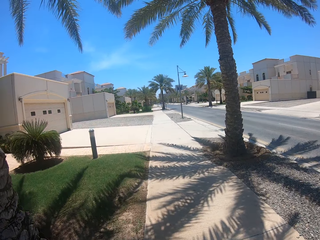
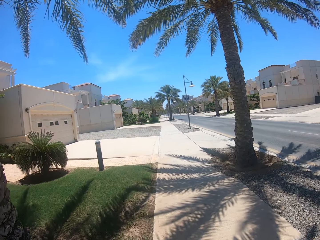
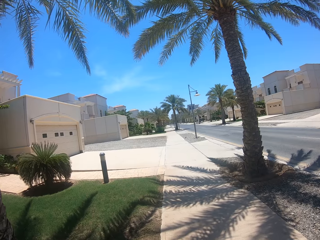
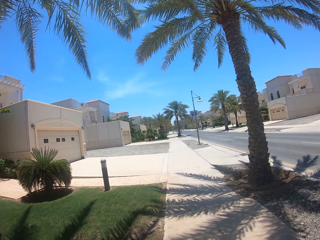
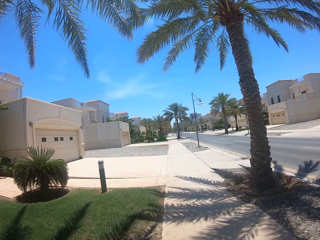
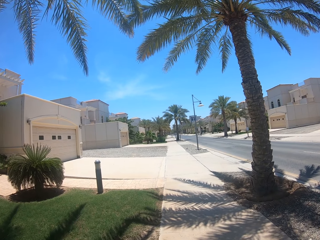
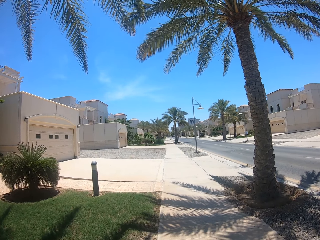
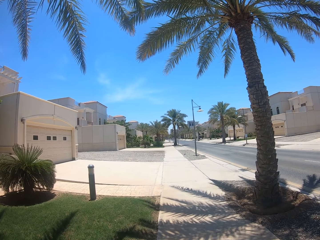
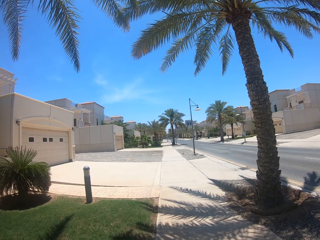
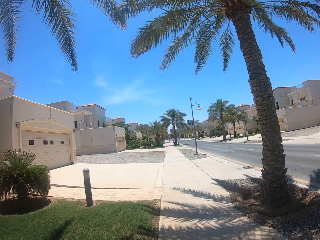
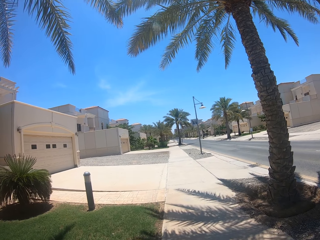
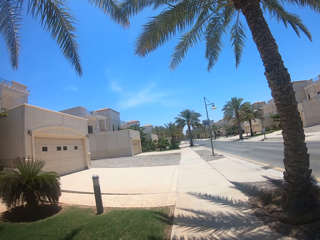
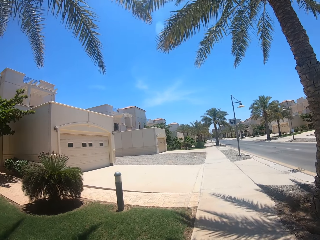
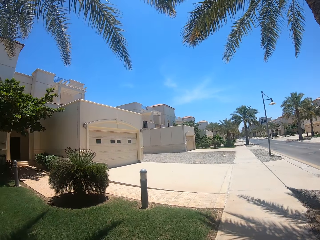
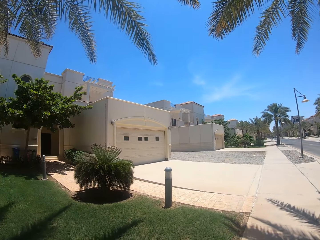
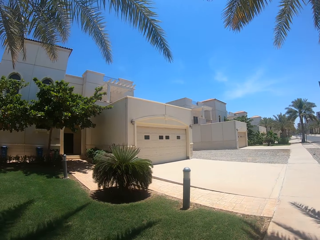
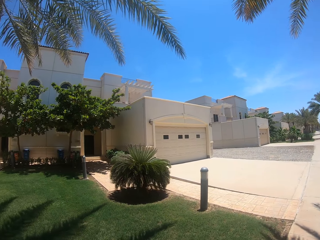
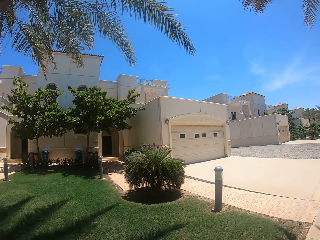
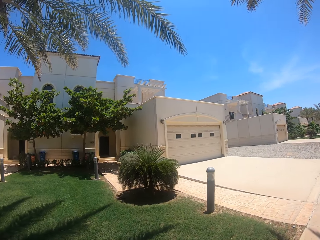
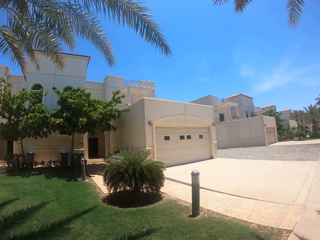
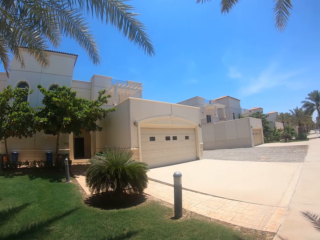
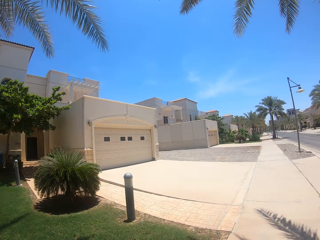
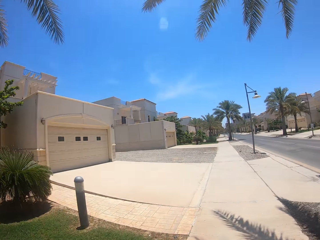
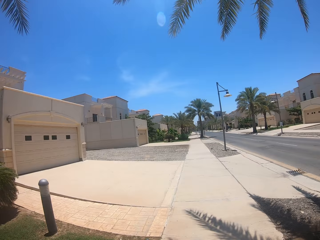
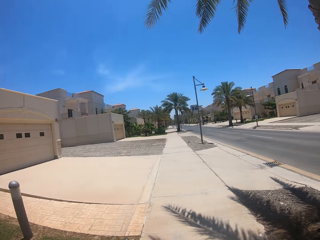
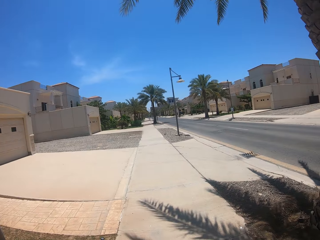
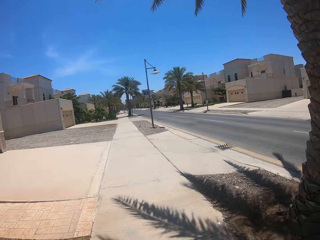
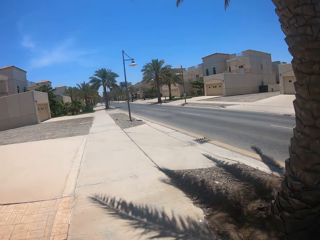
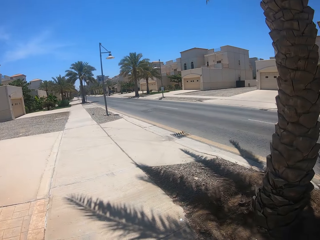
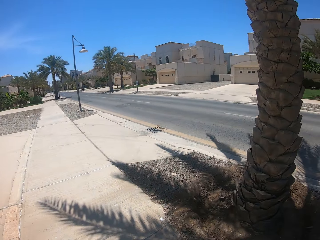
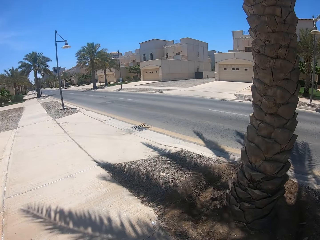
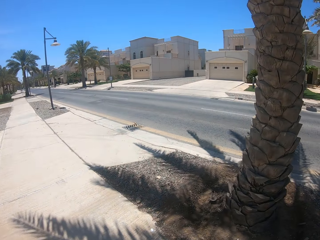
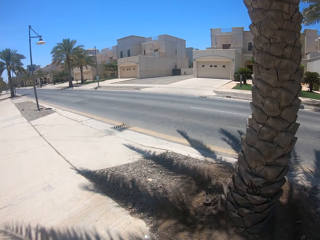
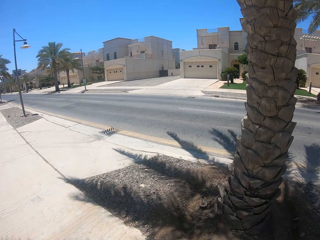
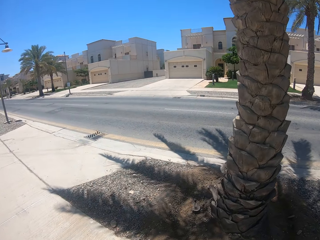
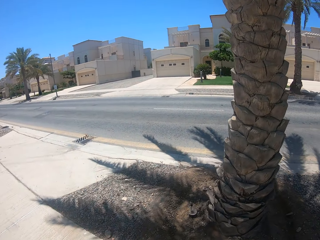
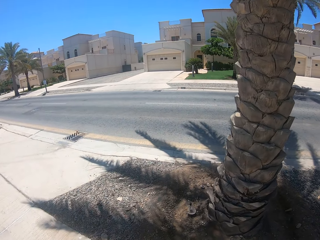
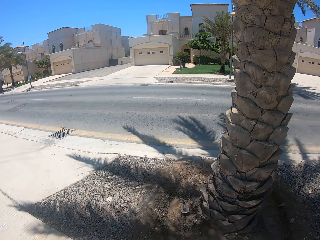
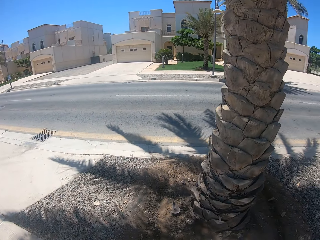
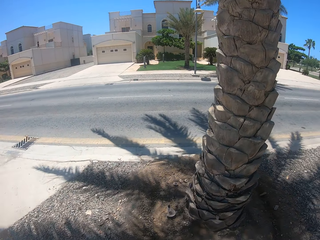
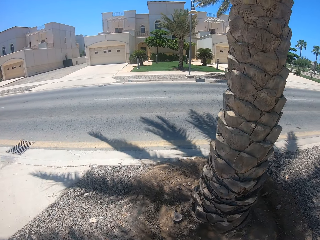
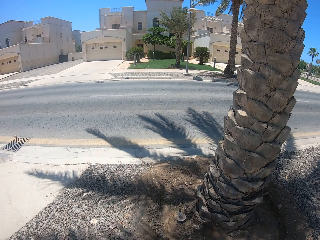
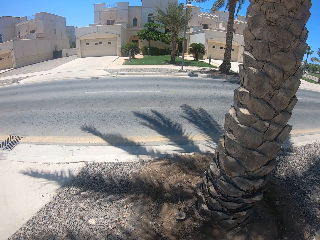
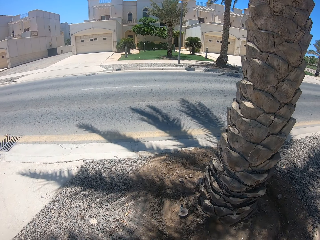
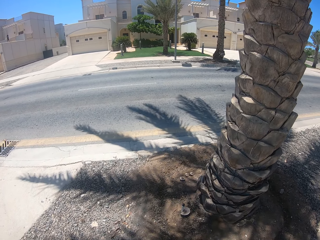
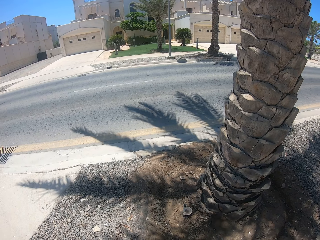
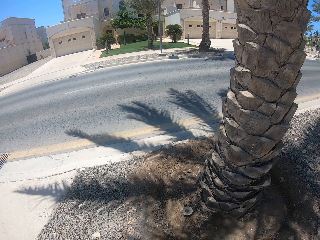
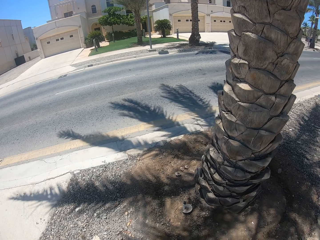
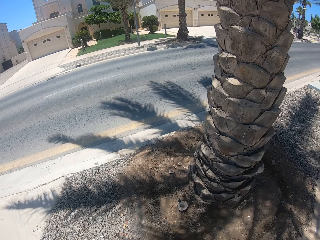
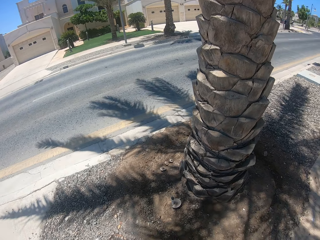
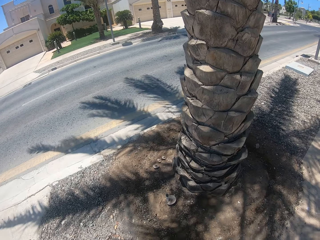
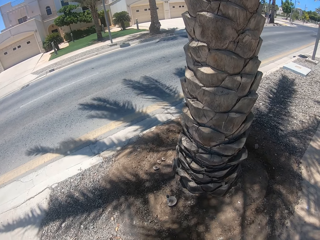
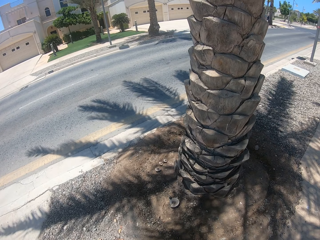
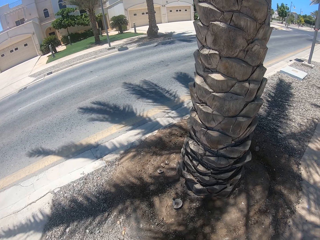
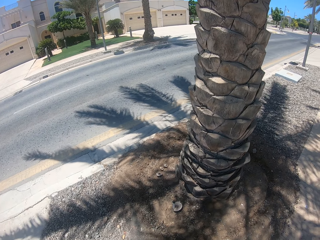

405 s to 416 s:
The camera wearer looks around in the streets. They stop for a while.

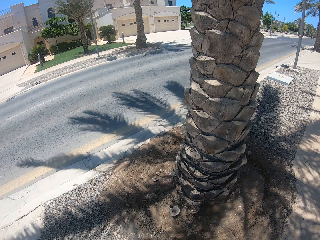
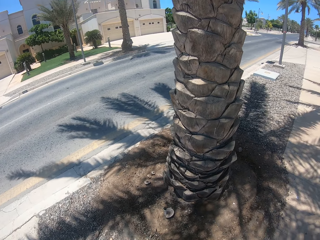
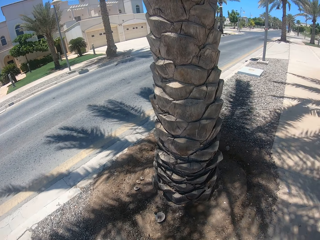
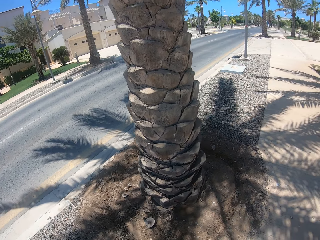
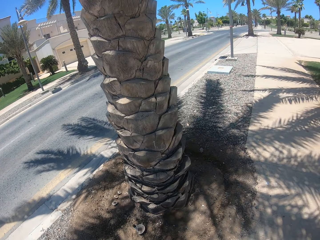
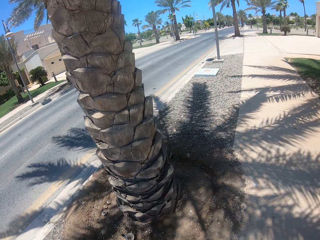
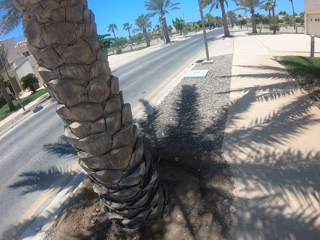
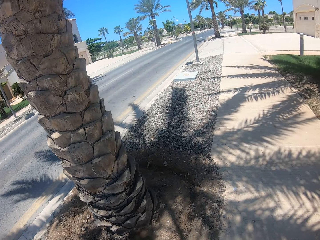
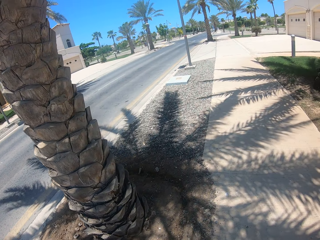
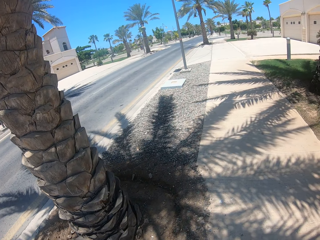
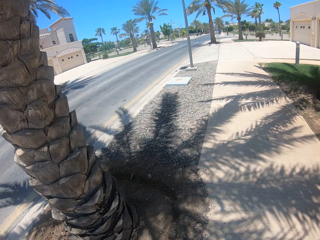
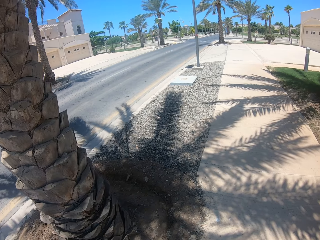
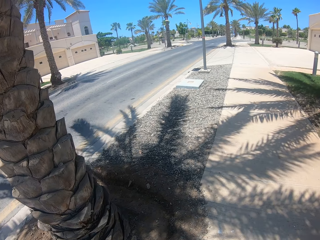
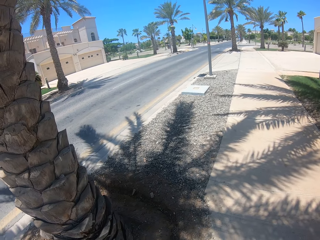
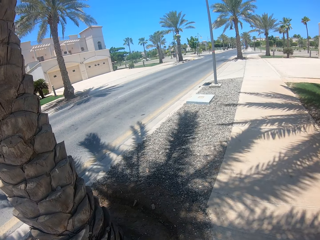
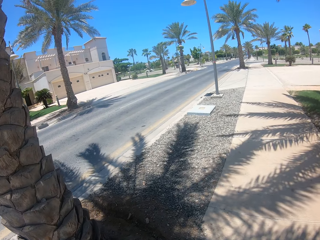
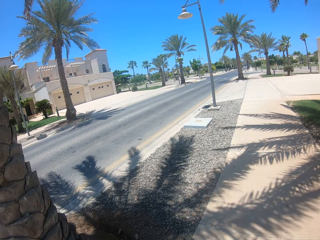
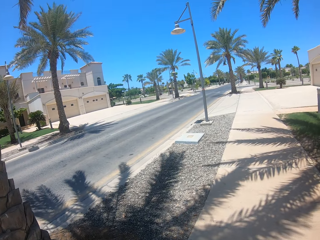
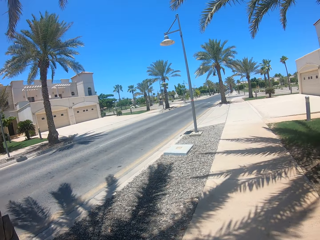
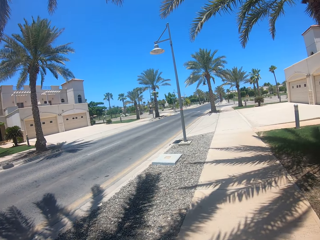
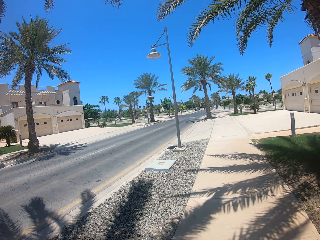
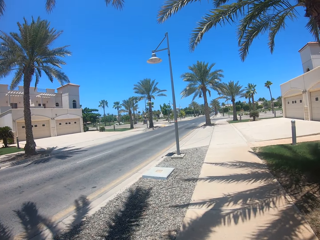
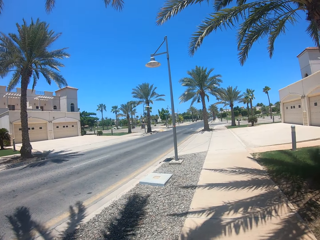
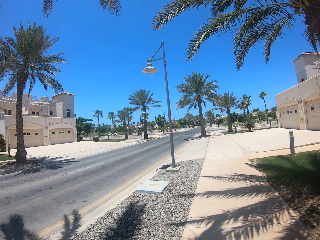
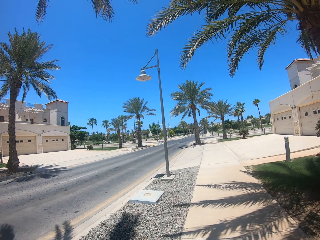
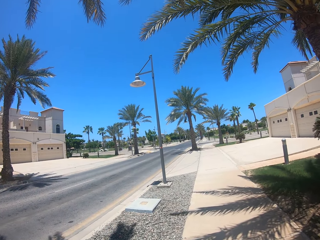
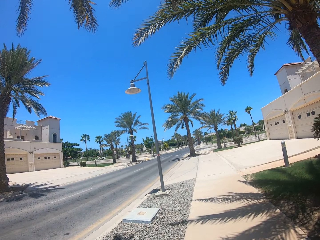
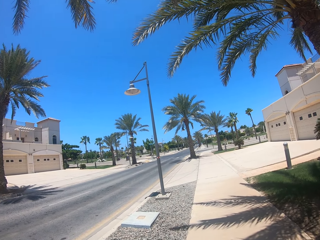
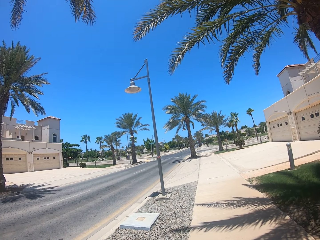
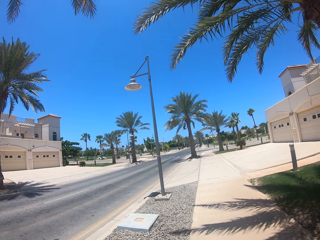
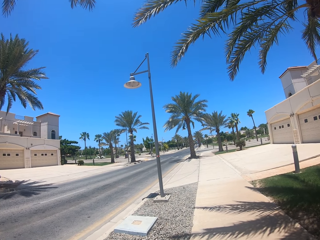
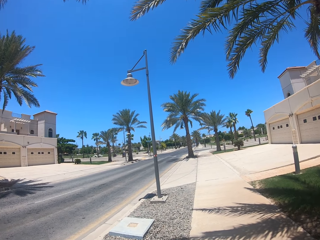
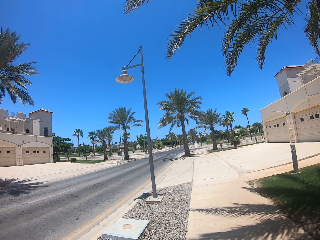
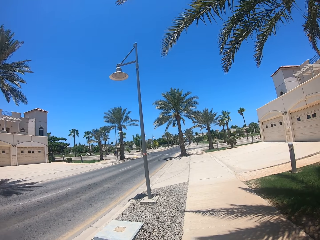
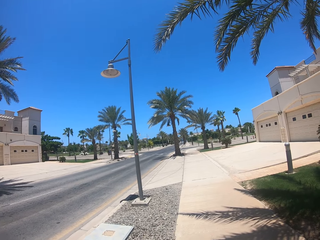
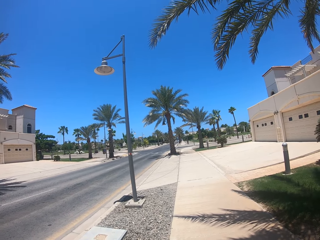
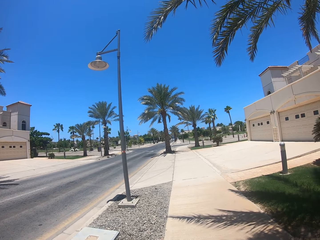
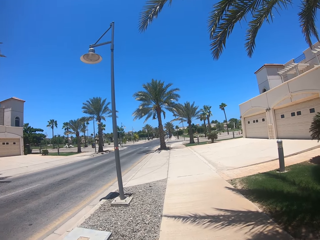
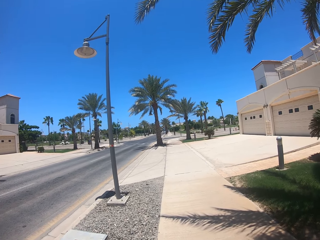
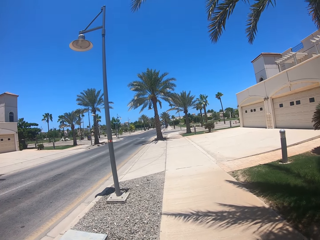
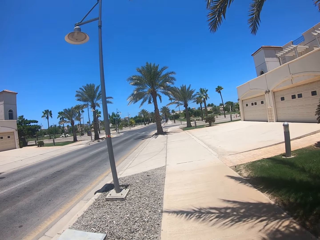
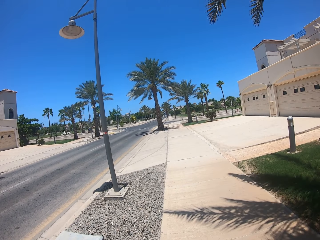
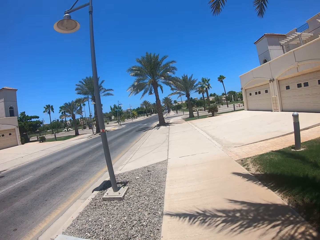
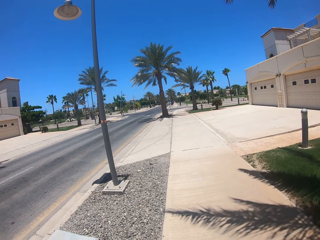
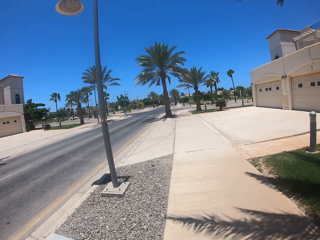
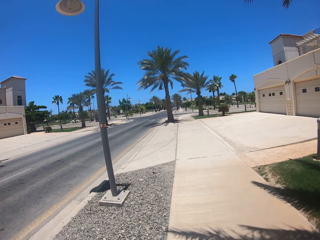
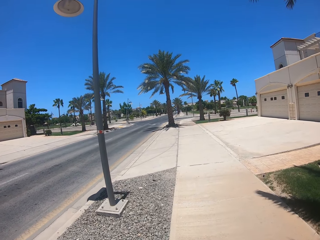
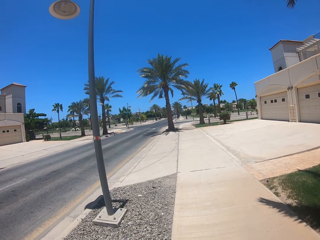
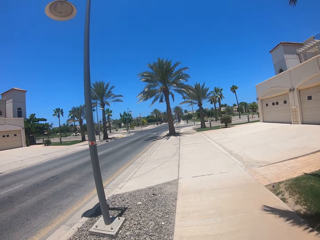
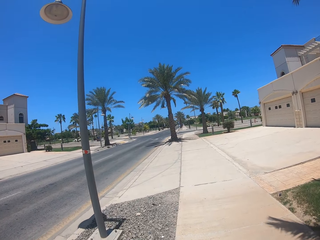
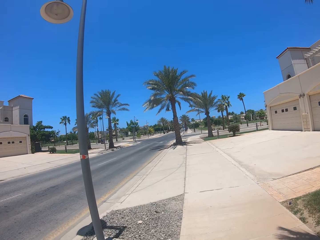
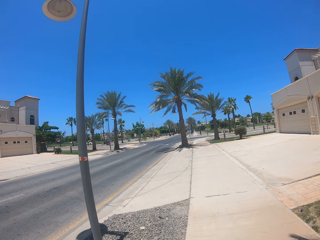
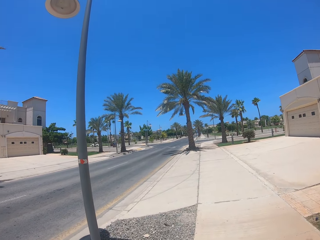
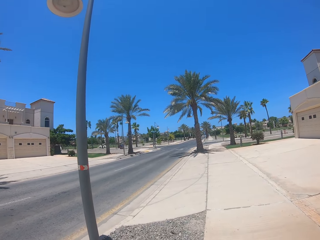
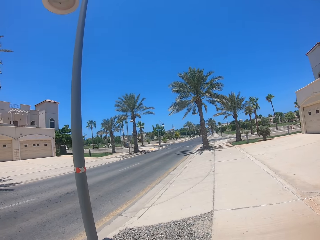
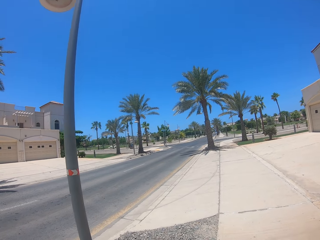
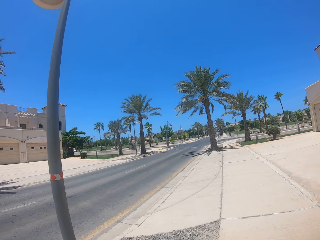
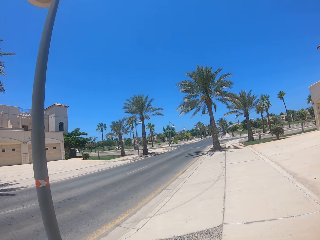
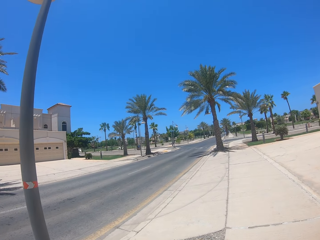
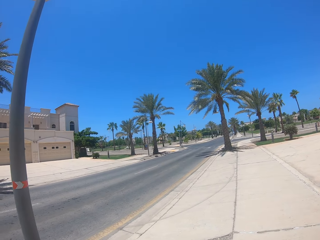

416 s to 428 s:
The camera wearer stands on the pavement. They walk on the pavement.
